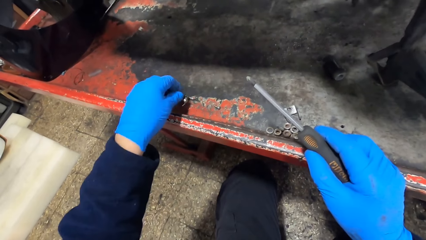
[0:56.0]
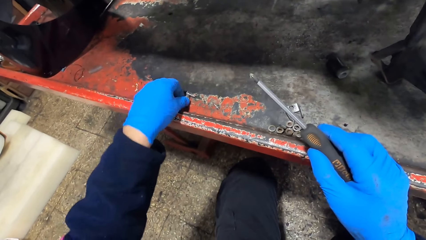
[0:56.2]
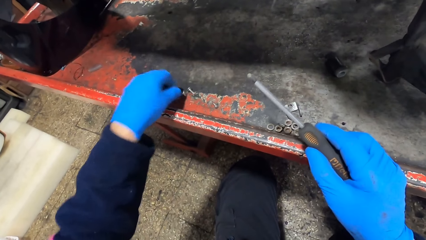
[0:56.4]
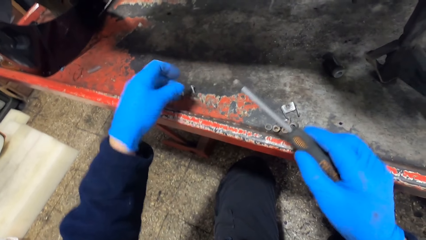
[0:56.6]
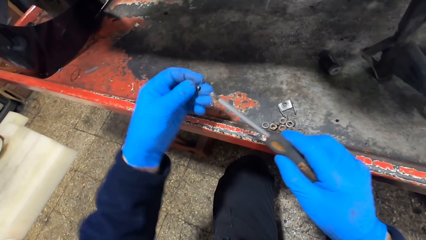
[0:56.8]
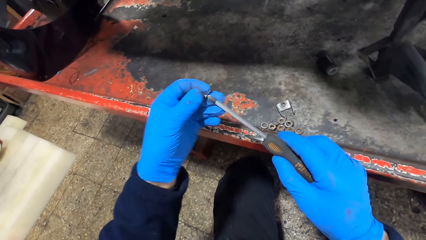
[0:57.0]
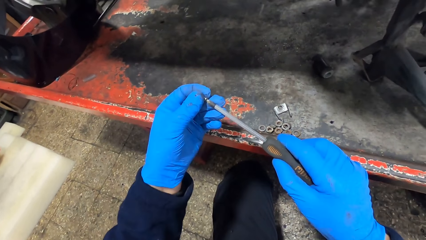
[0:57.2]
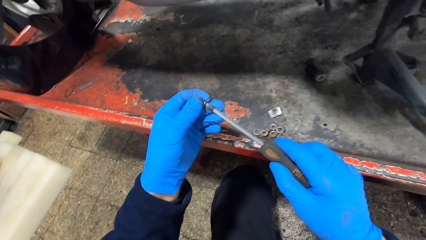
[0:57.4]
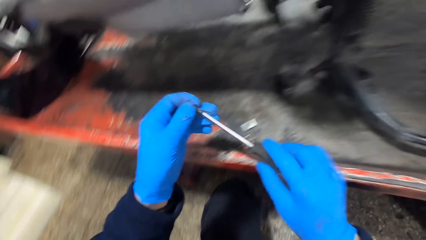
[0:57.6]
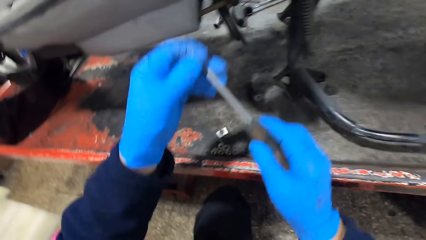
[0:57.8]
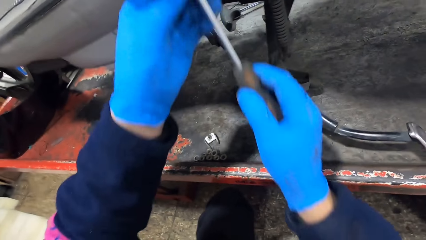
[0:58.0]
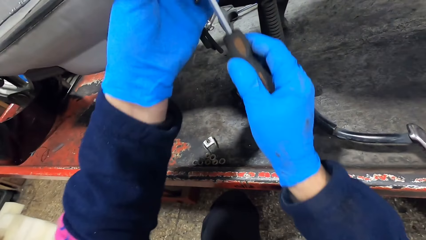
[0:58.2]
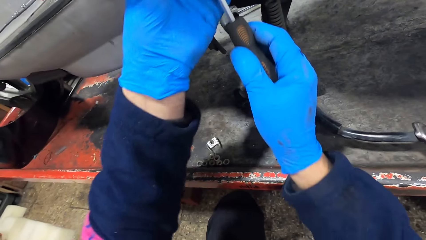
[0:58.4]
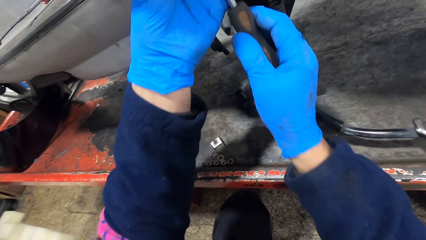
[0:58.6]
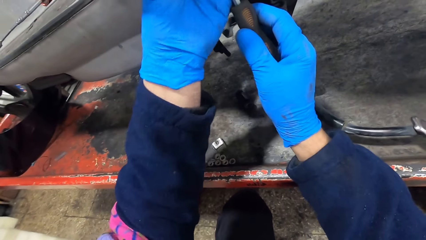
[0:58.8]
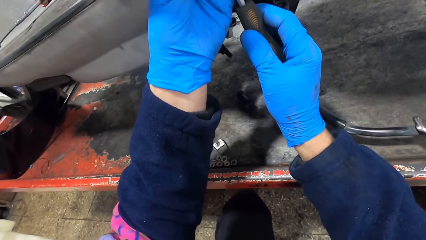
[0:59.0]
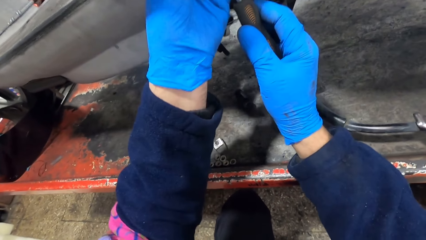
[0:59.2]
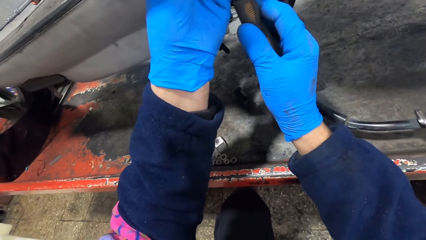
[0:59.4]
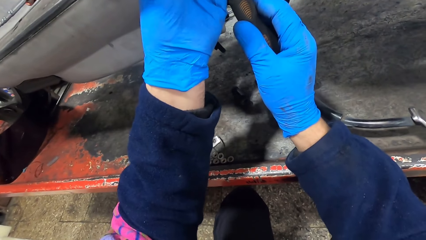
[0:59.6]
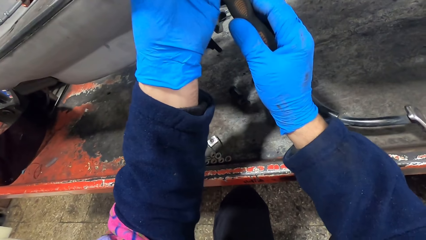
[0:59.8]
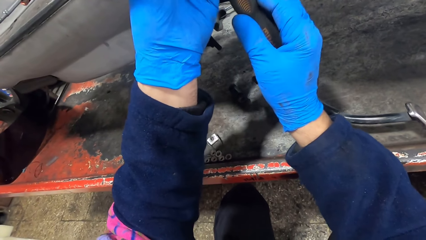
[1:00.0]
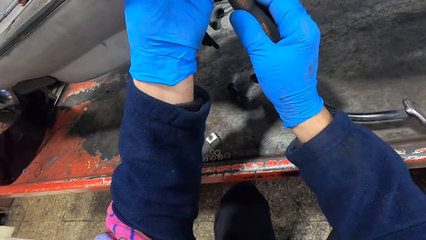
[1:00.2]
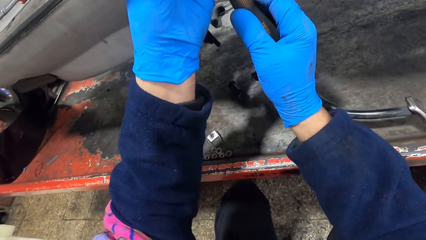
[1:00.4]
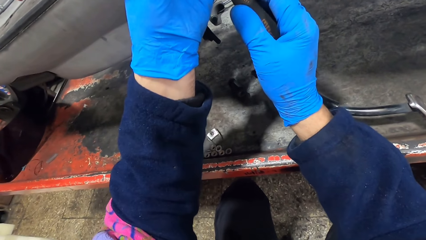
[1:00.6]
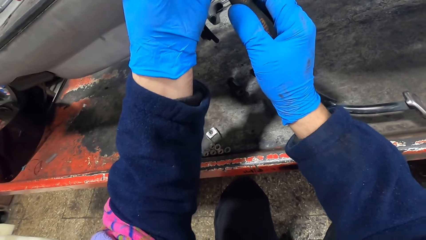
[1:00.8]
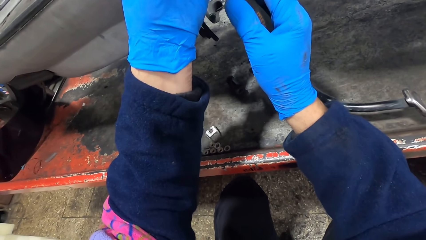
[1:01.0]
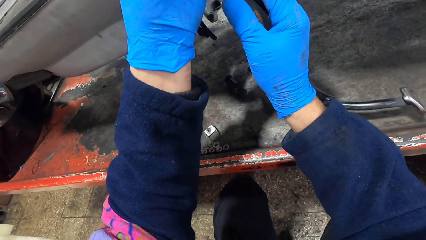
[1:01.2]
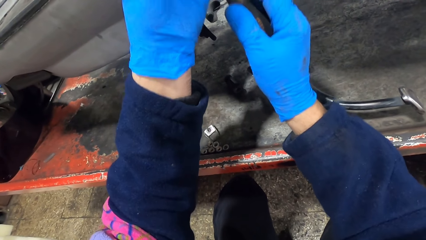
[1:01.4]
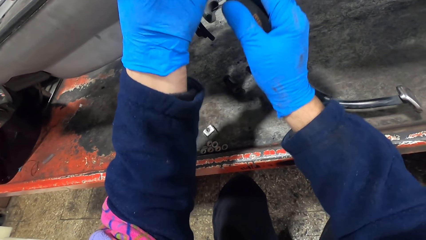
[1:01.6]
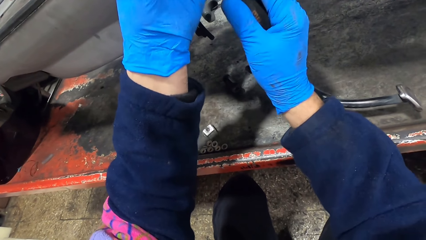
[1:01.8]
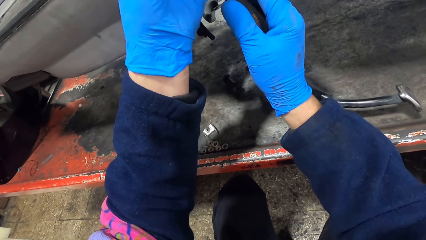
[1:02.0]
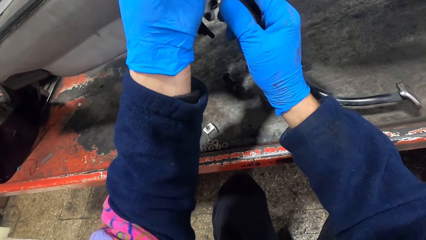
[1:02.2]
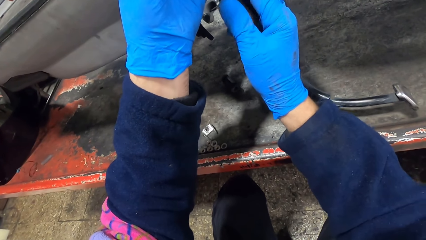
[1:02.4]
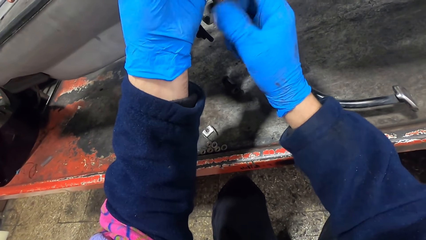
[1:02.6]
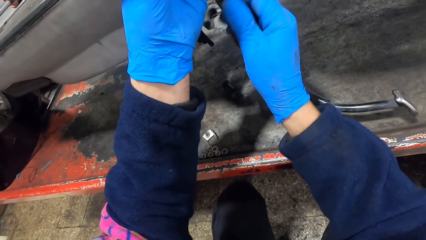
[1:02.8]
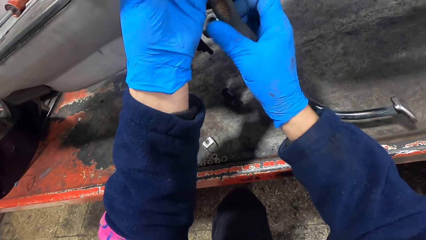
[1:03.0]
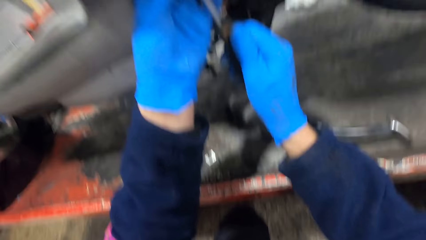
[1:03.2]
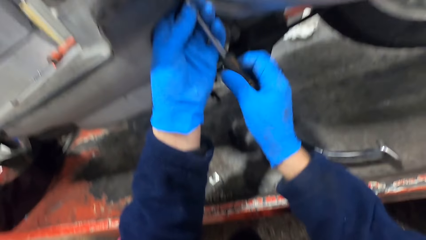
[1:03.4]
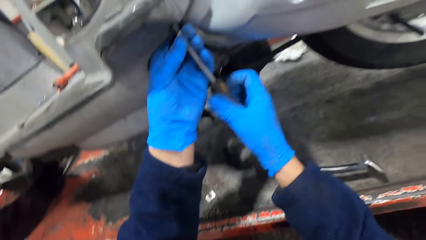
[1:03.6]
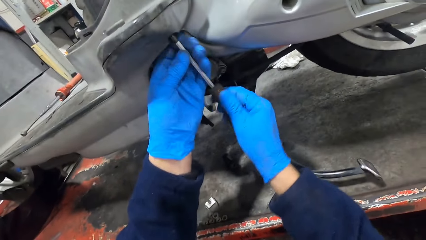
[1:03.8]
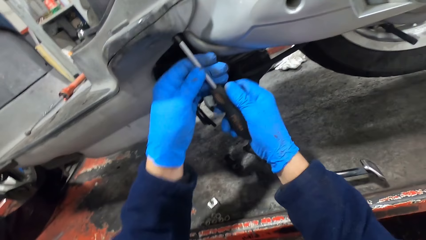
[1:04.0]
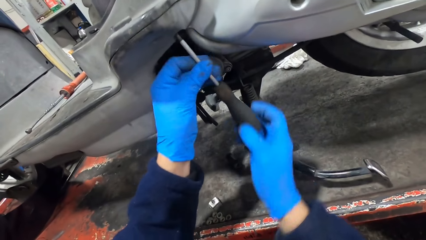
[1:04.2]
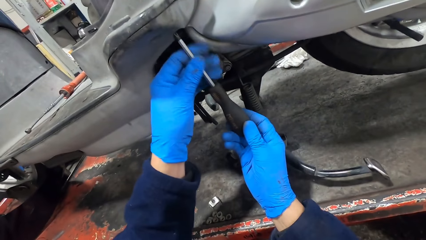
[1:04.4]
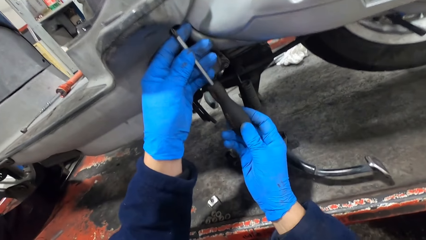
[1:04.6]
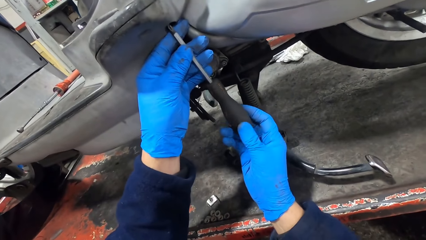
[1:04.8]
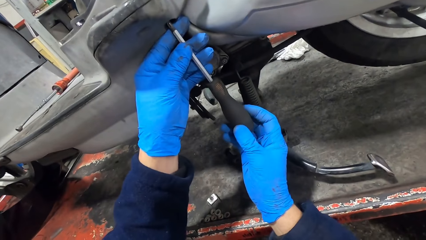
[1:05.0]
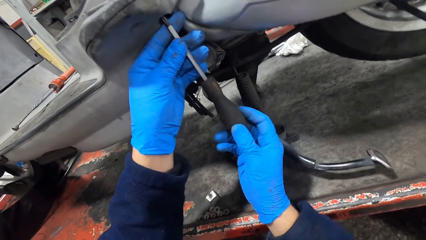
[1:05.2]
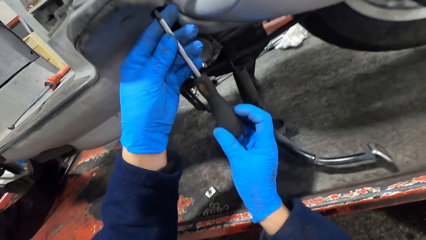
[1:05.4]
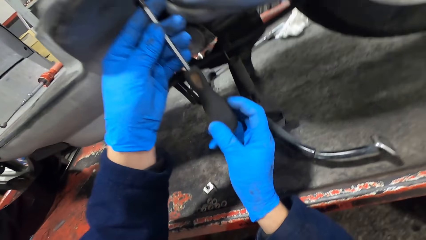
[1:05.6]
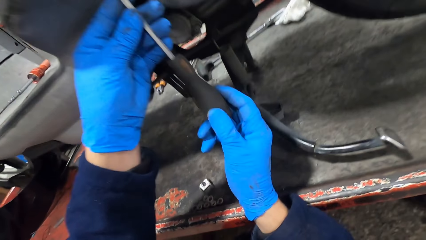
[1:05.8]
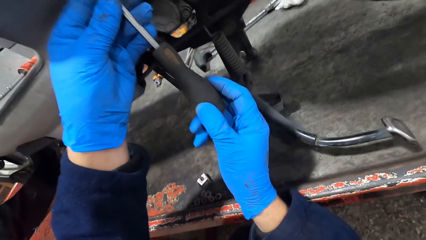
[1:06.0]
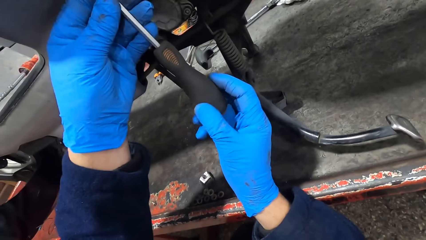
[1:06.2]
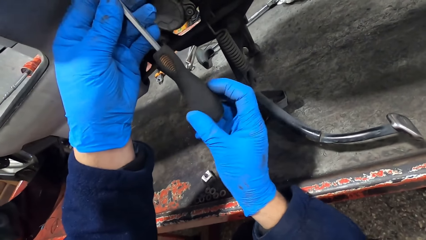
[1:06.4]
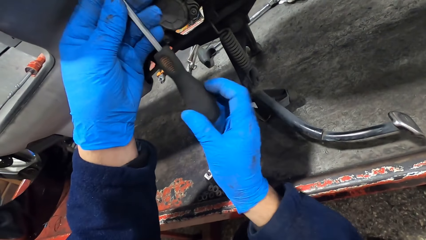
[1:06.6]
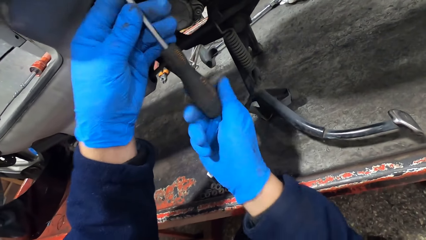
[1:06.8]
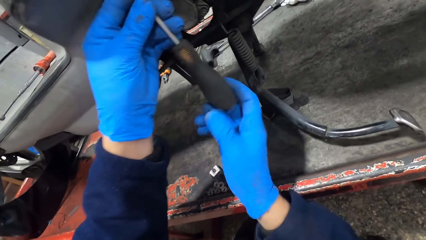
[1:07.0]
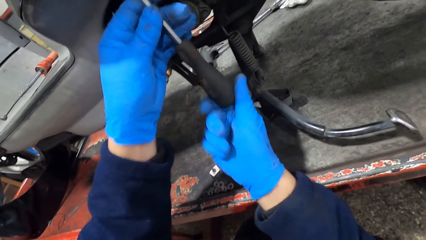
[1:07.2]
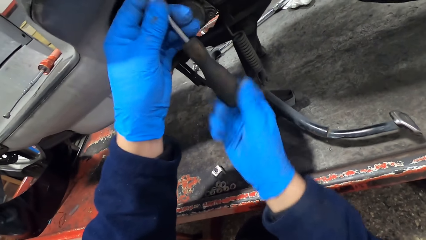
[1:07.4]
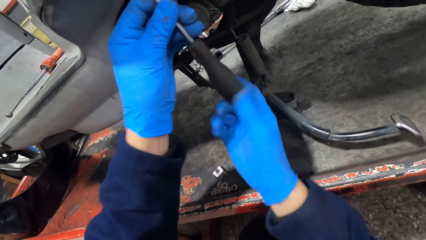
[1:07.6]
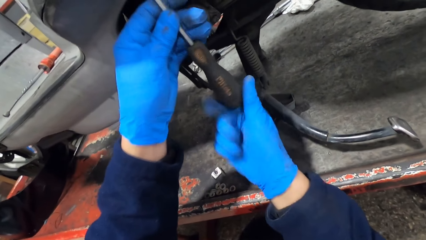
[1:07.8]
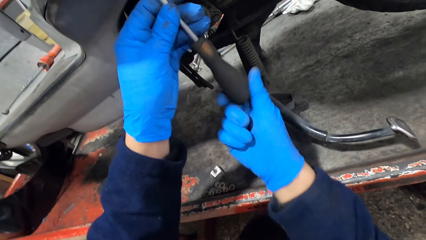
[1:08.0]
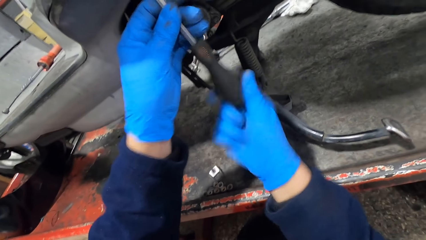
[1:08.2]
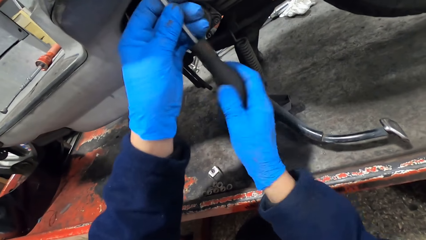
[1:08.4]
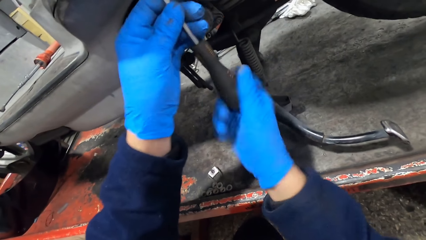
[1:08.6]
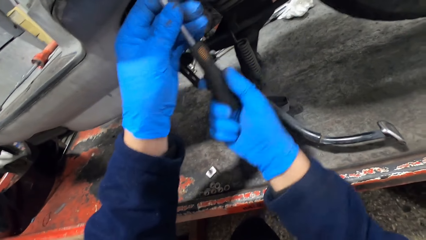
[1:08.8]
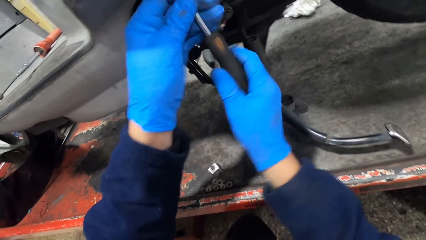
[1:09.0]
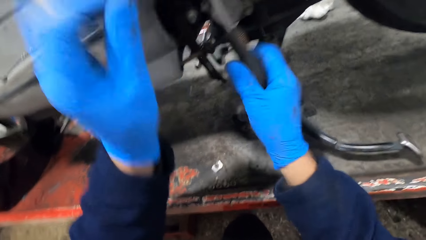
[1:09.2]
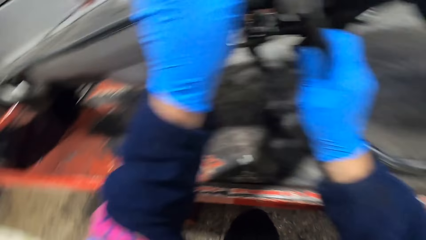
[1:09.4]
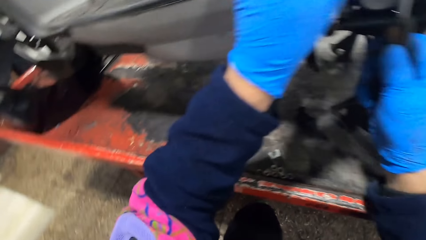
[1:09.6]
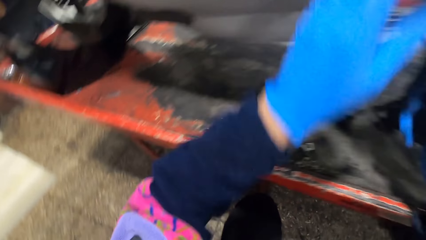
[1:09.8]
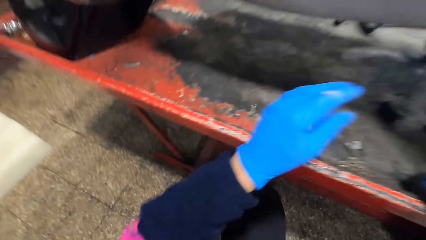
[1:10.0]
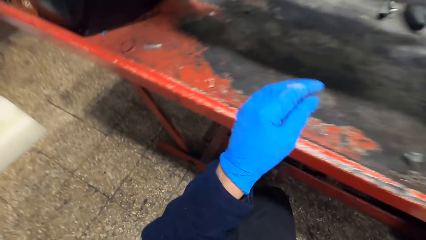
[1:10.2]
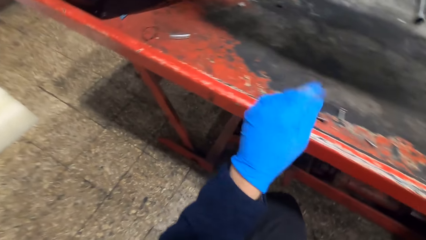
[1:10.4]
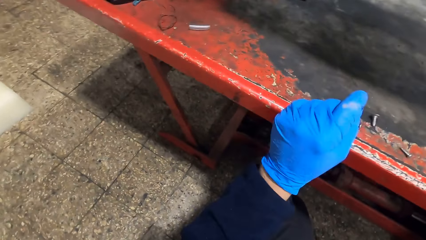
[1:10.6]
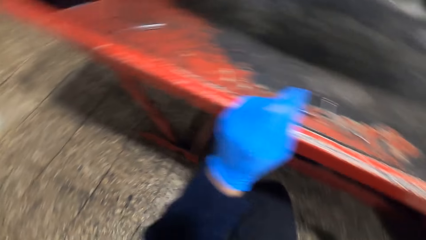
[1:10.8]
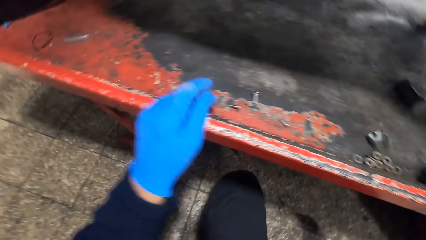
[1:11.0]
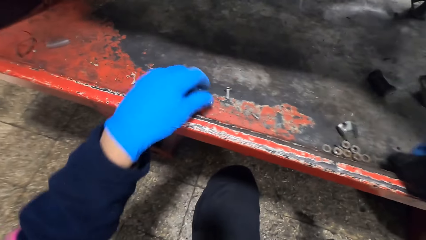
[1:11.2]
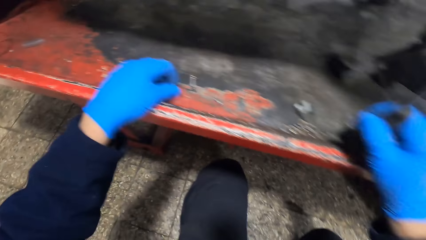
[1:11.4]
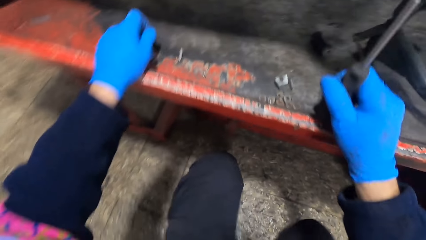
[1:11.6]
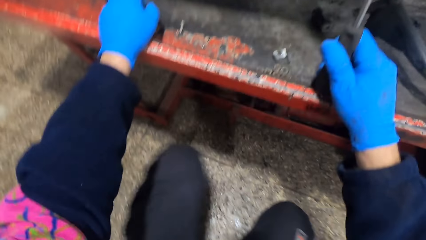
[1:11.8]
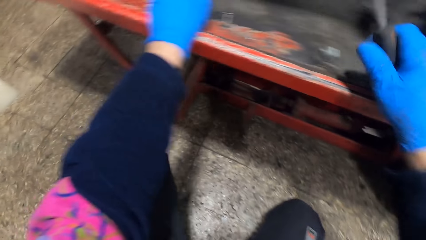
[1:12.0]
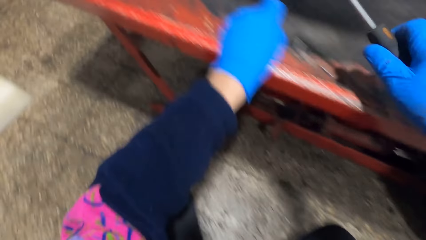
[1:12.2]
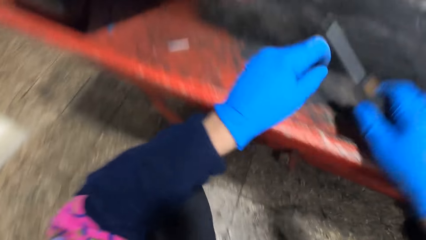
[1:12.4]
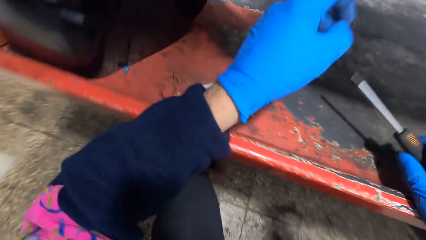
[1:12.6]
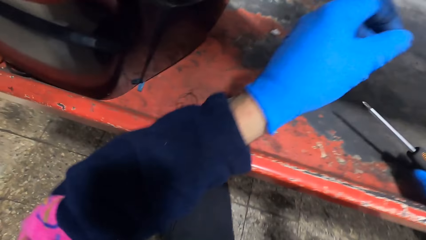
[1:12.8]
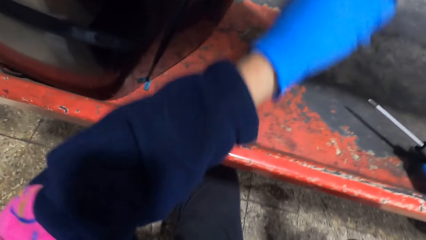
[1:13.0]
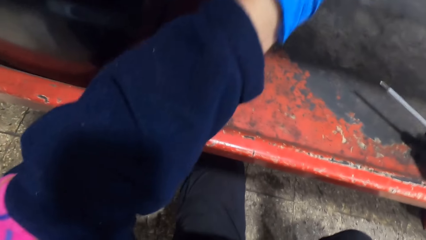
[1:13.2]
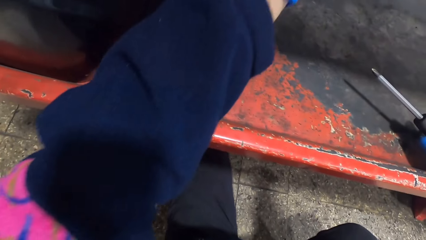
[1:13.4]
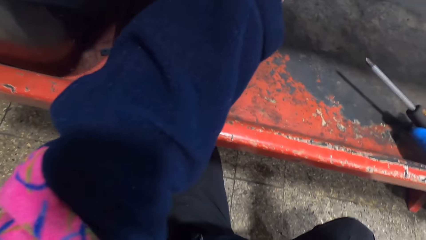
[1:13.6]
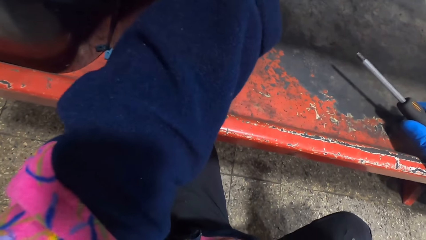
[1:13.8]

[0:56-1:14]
The camera wearer drops the screw on the auto lift with his left hand. He picks up another screw from the auto lift with his left hand. He places the screw on the screwdriver with his left hand. He screws the screw onto the motorcycle with the screwdriver in both hands. He picks up another screw from the auto lift with his left hand.
